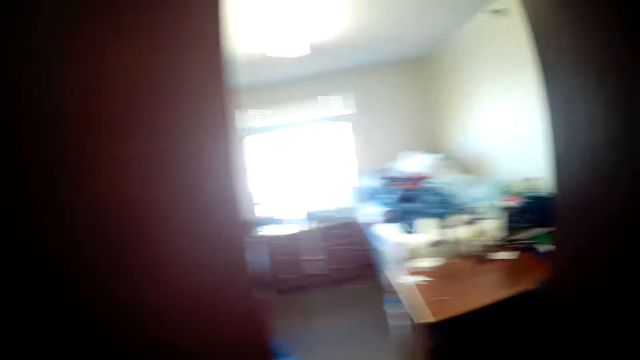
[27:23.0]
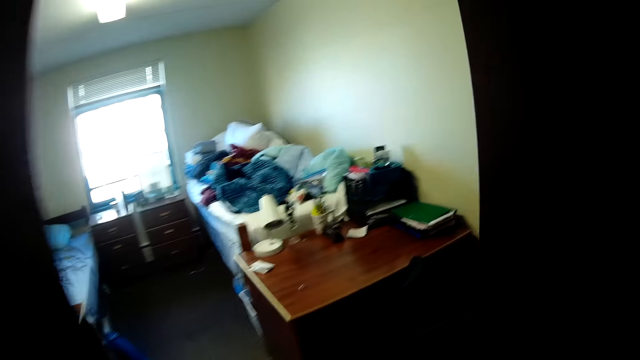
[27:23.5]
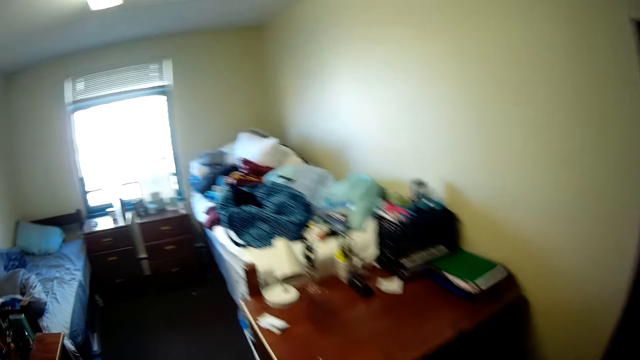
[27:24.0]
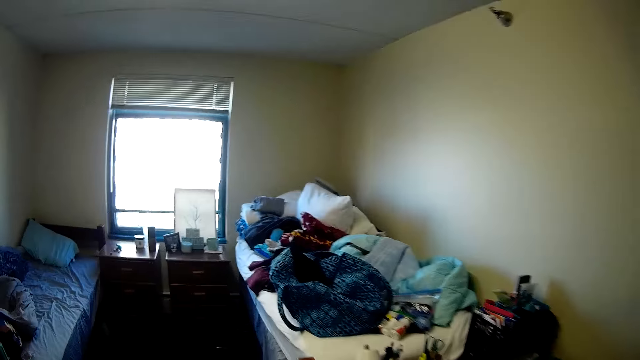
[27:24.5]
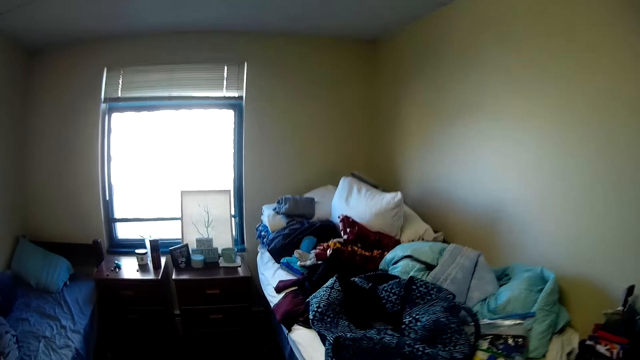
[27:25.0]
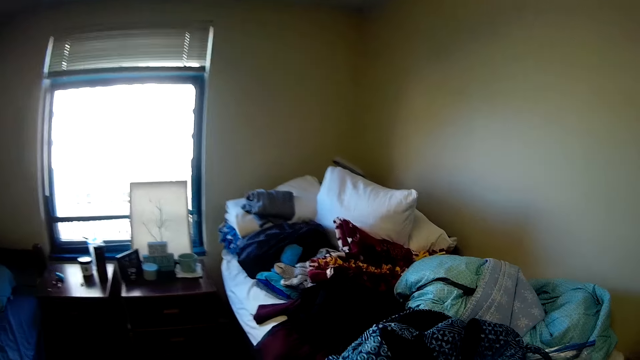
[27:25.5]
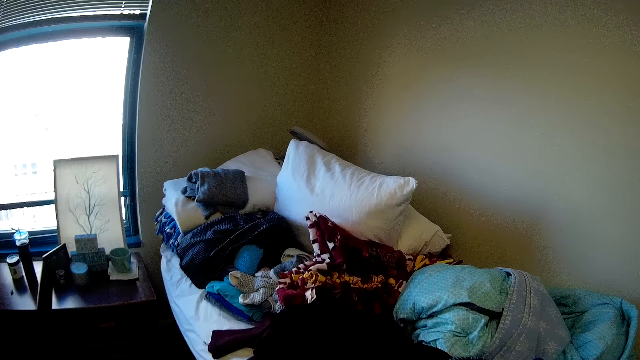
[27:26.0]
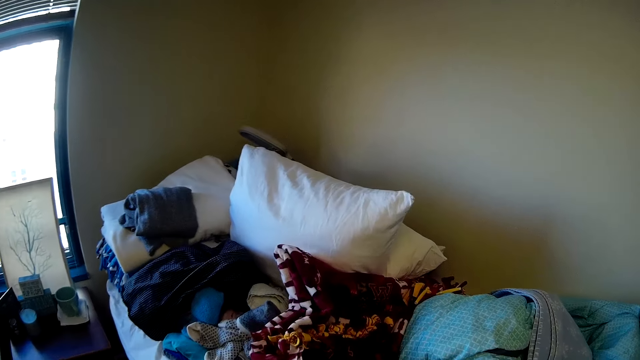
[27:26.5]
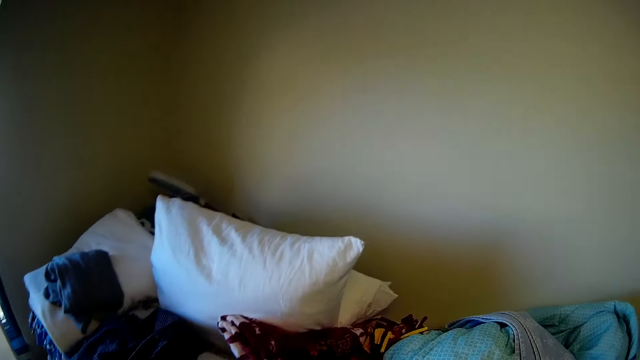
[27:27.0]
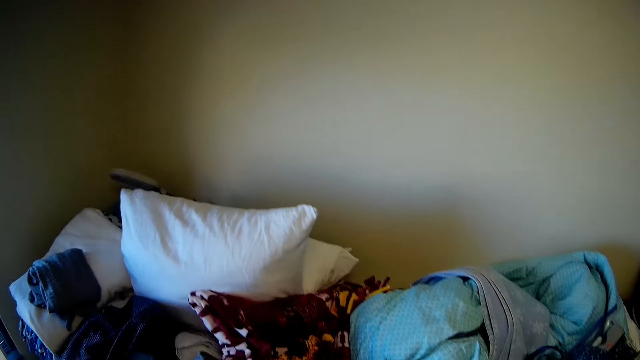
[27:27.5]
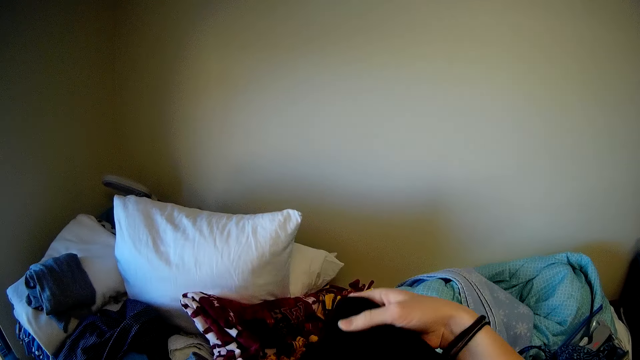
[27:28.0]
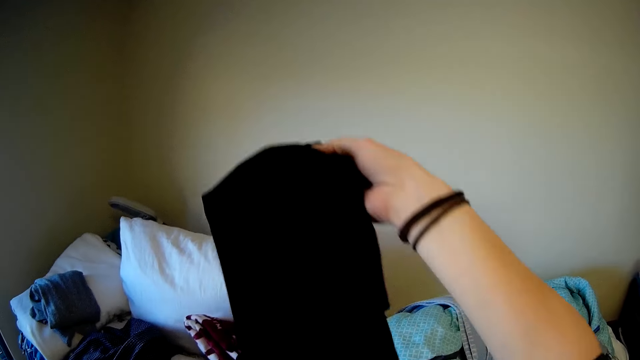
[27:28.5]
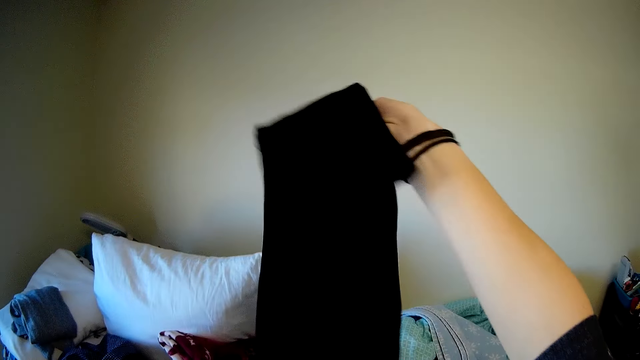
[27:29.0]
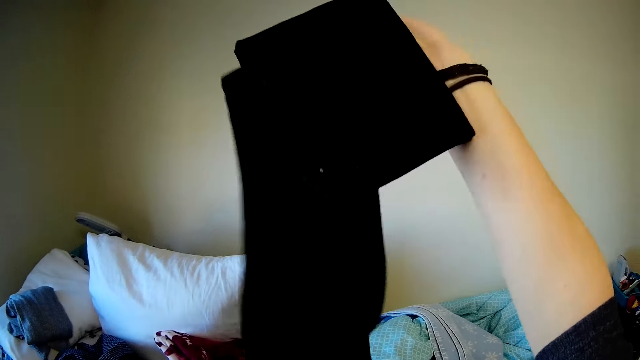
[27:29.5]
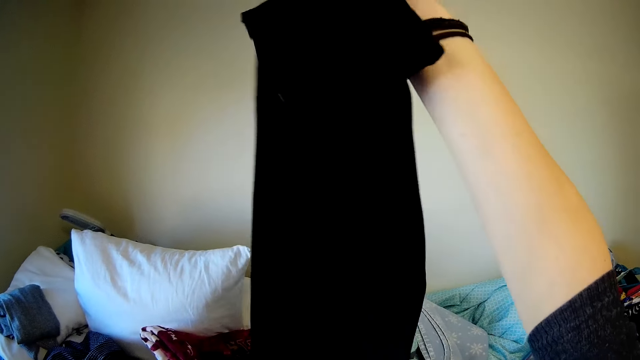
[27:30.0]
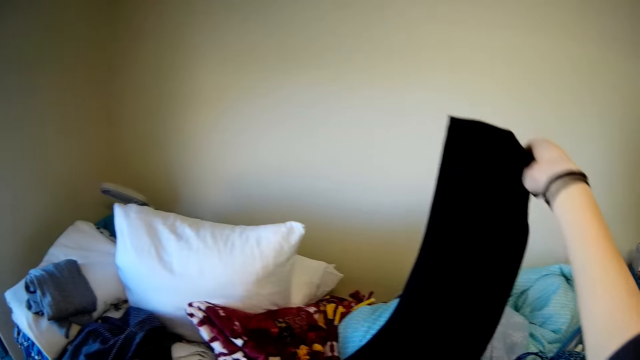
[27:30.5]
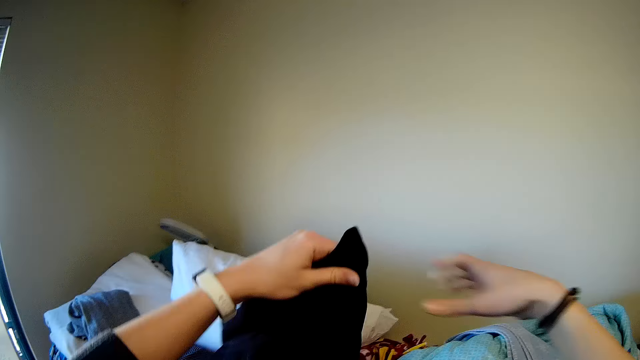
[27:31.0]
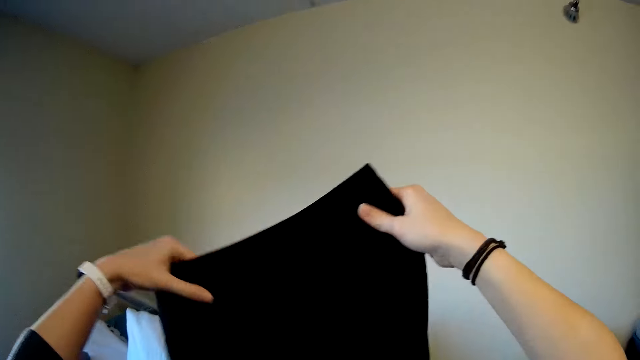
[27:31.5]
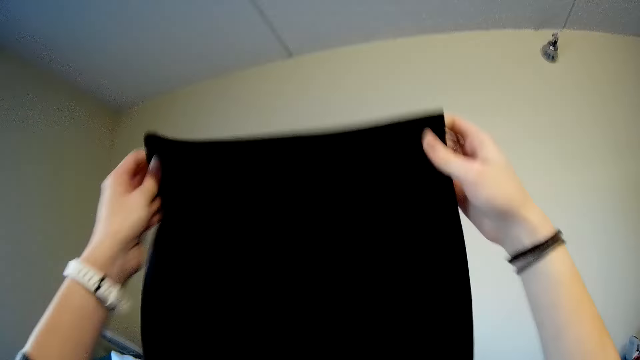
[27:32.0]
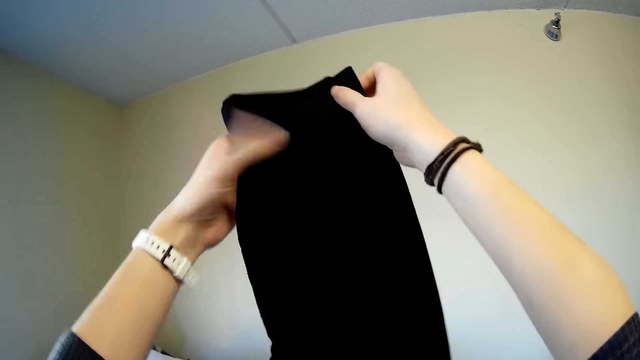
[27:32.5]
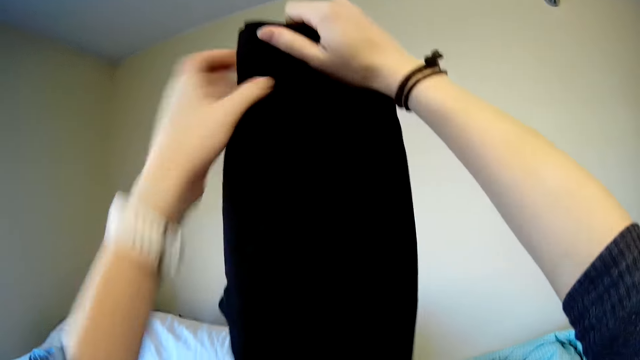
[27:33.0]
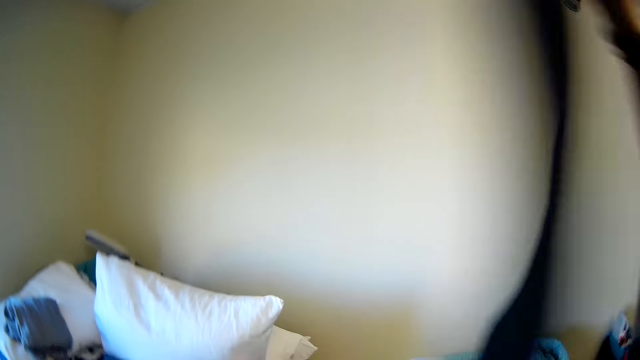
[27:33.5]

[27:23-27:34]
The camera wearer pulls out the trouser from the bag. They fold the trouser.

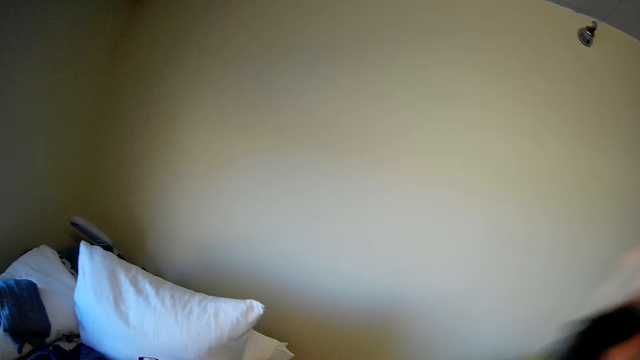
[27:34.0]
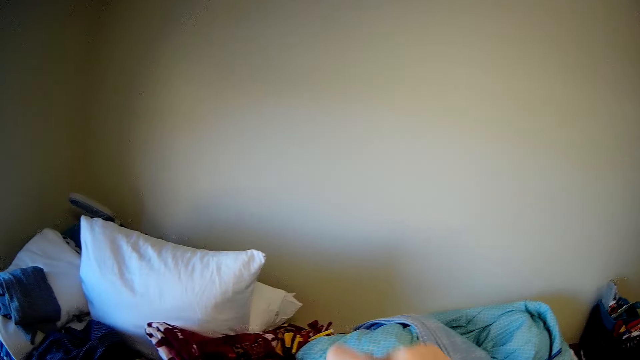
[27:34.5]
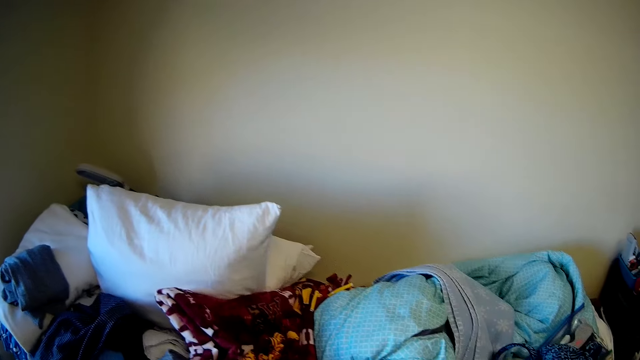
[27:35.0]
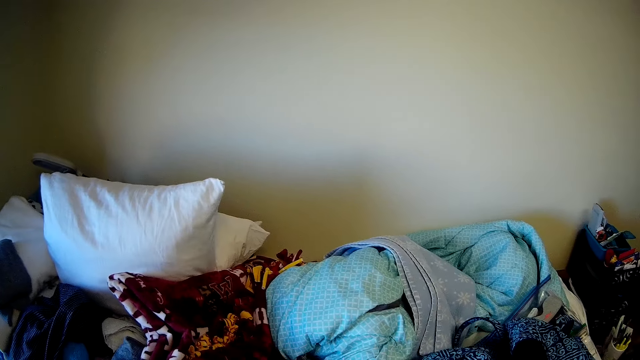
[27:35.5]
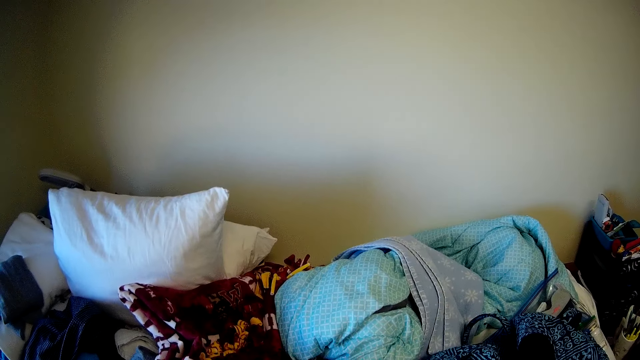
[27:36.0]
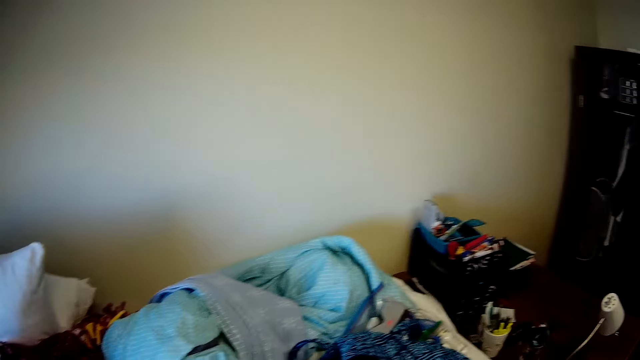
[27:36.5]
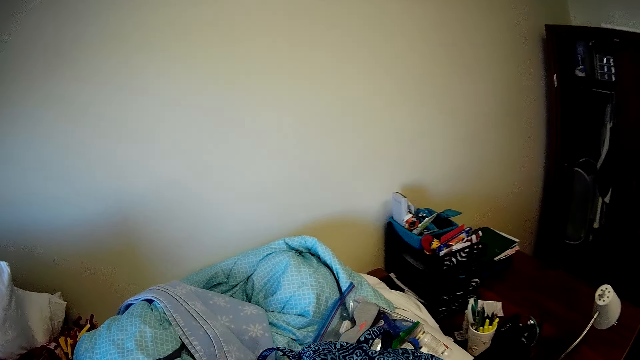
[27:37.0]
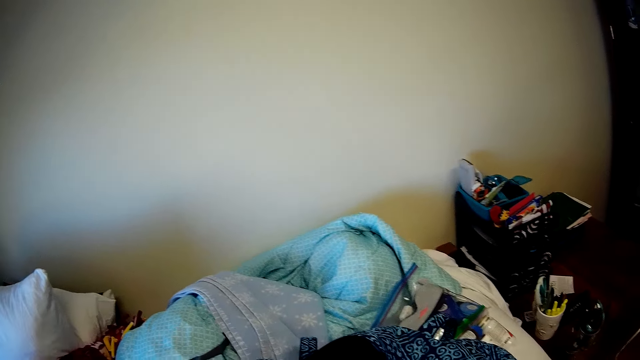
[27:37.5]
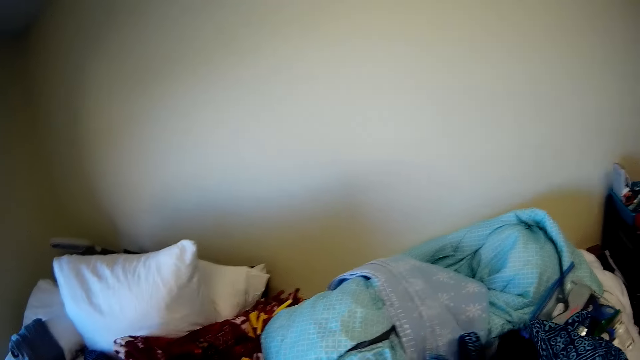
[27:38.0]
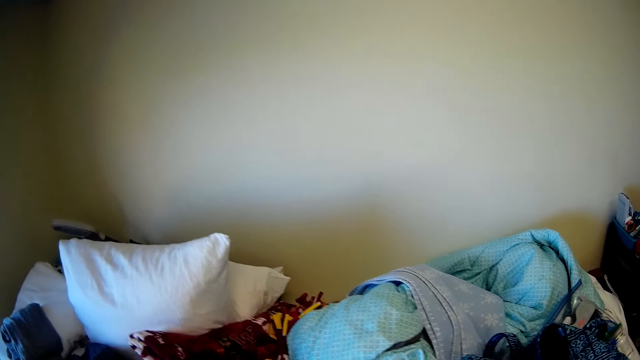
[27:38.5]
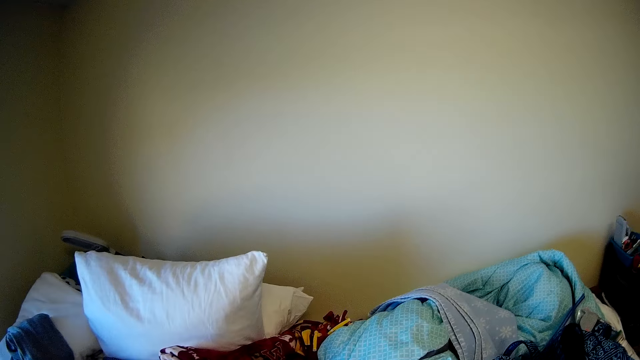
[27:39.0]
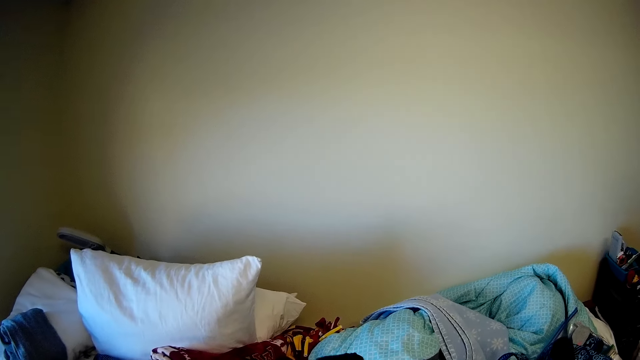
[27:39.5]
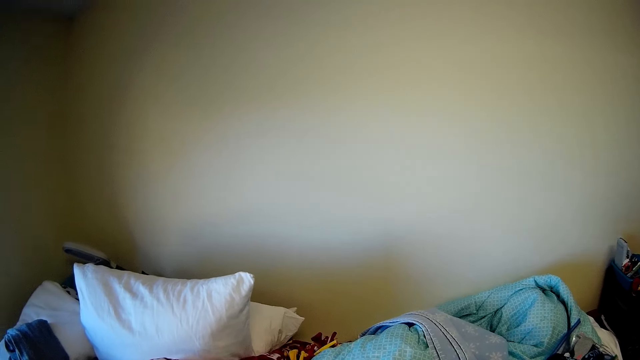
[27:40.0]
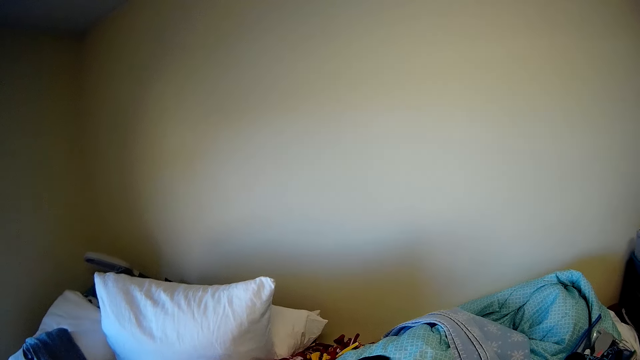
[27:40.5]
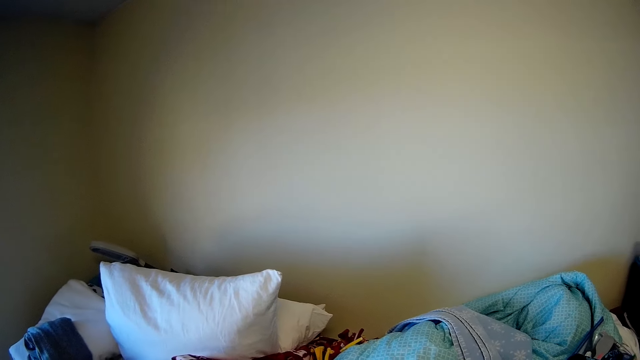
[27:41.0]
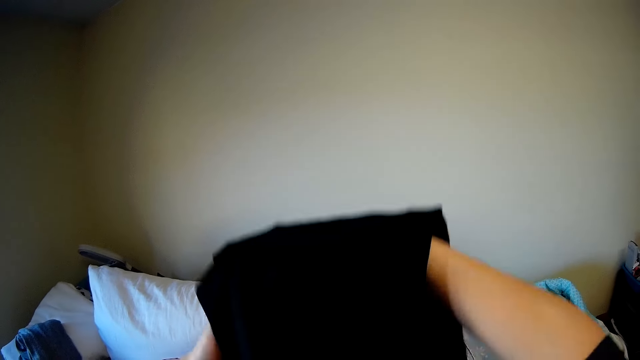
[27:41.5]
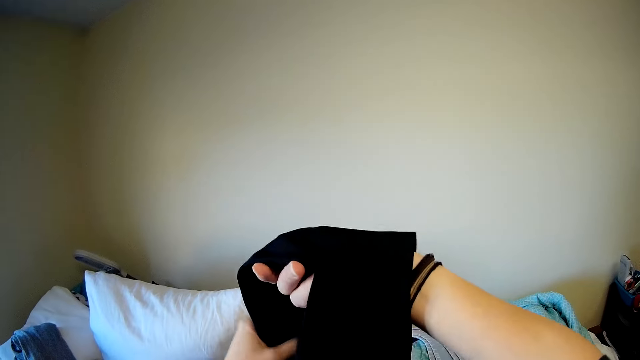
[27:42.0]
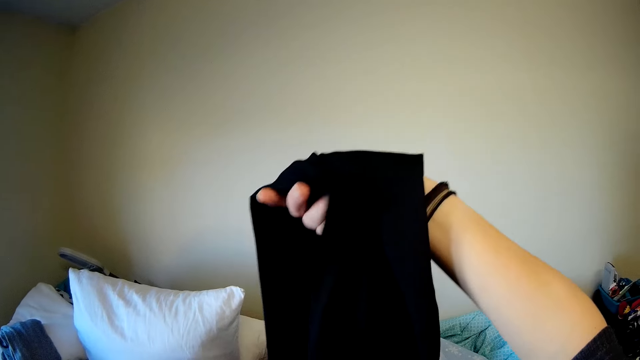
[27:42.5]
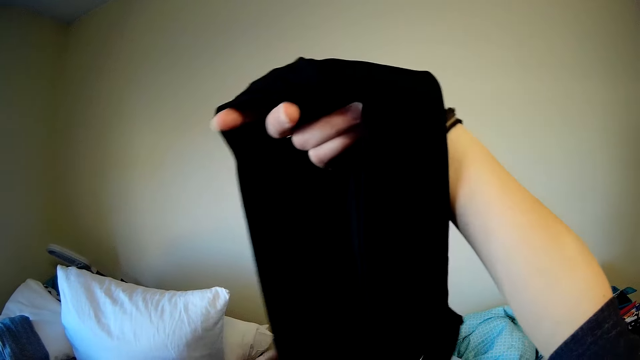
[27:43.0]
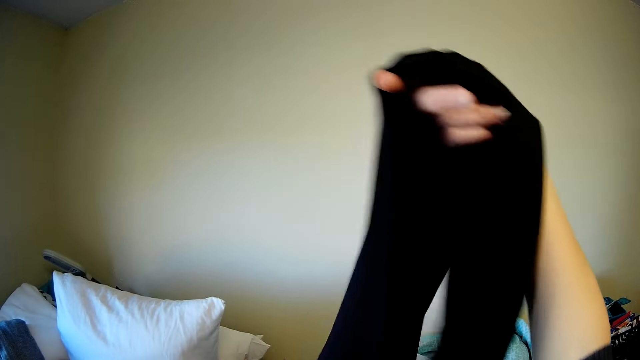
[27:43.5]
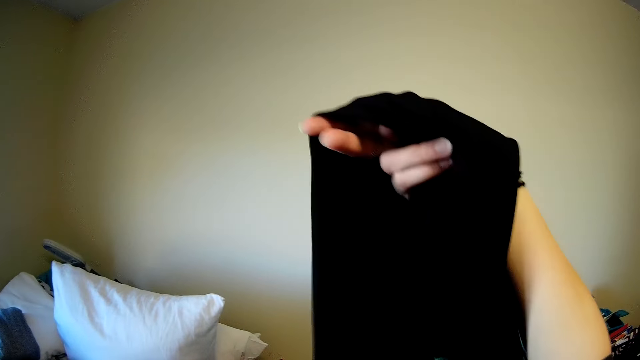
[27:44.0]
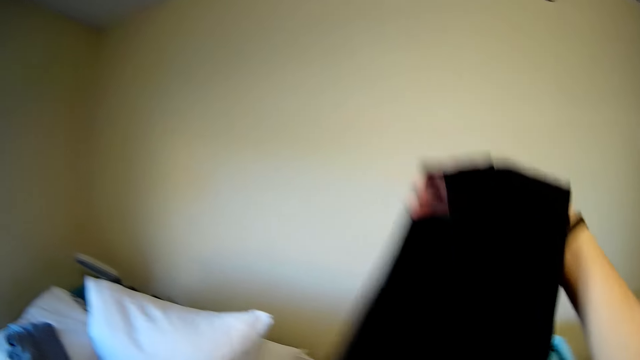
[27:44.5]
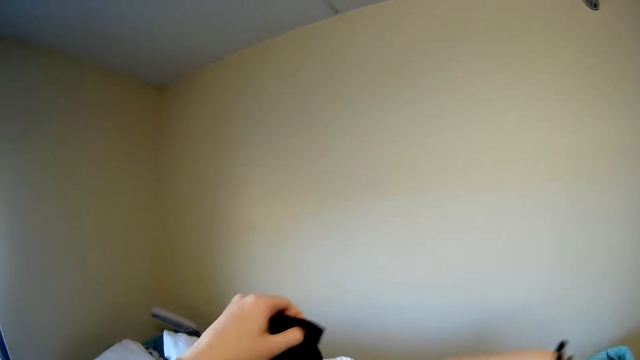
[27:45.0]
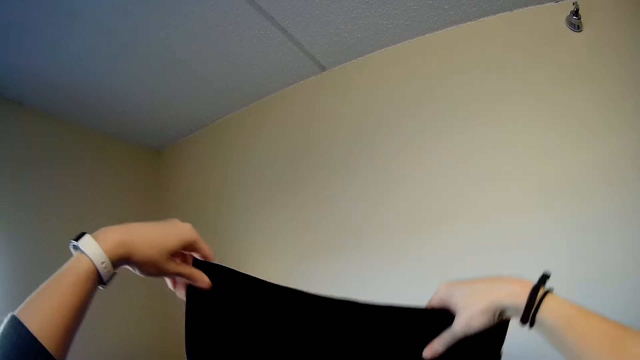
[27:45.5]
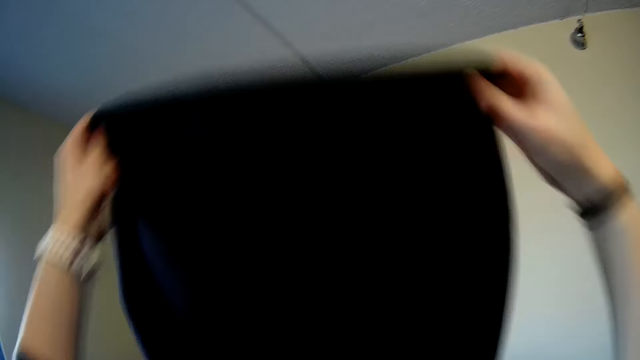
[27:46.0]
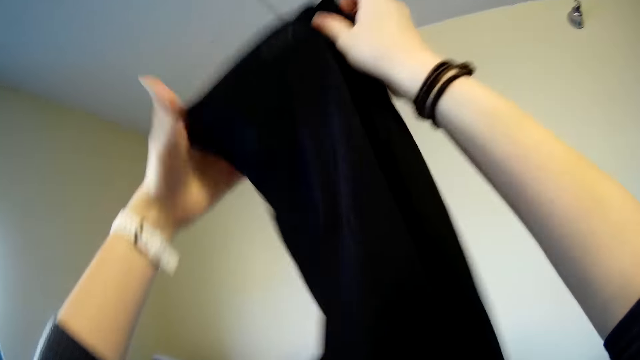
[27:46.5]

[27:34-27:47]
The camera wearer folds the cloth. They look around. They fold the cloth.
